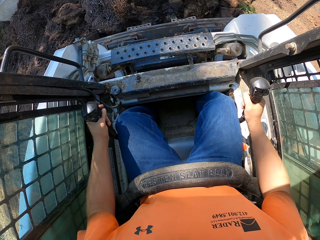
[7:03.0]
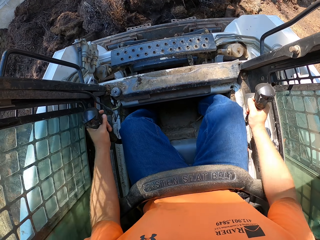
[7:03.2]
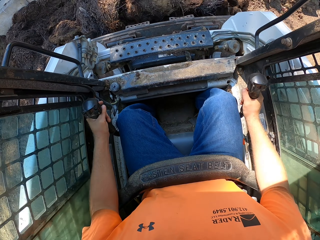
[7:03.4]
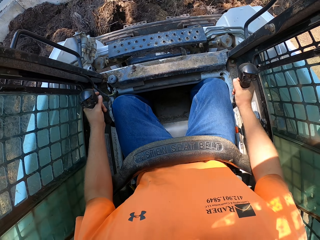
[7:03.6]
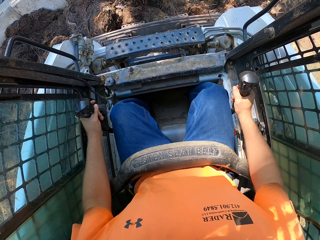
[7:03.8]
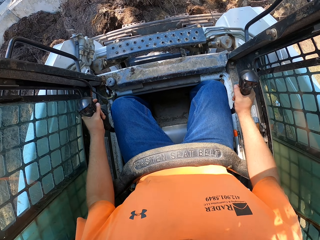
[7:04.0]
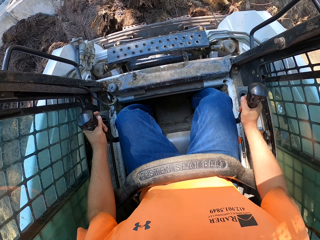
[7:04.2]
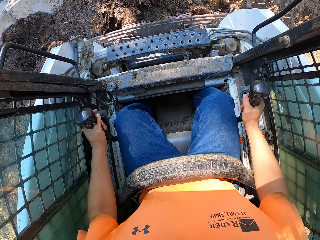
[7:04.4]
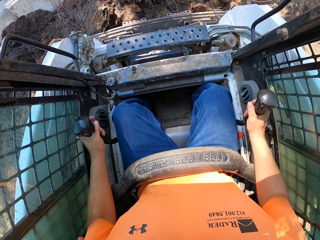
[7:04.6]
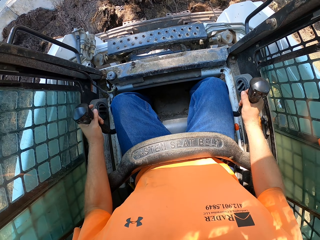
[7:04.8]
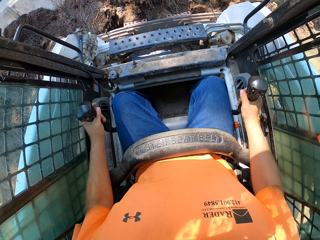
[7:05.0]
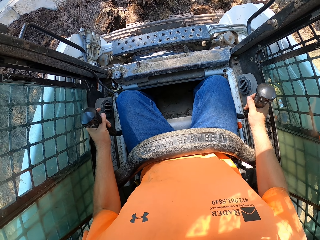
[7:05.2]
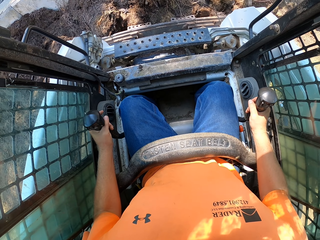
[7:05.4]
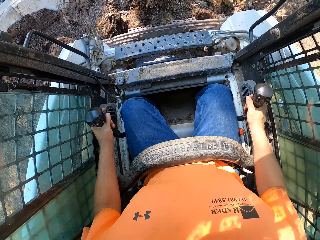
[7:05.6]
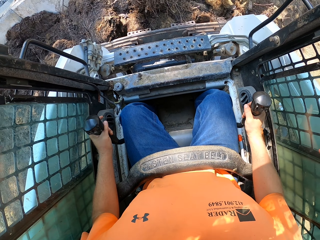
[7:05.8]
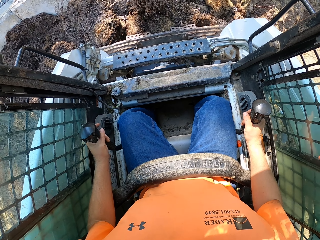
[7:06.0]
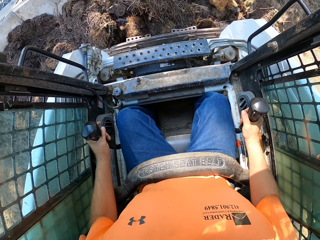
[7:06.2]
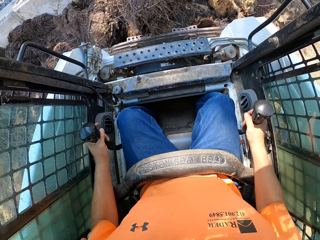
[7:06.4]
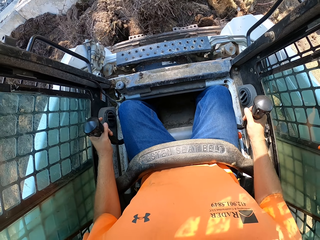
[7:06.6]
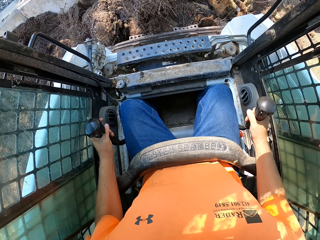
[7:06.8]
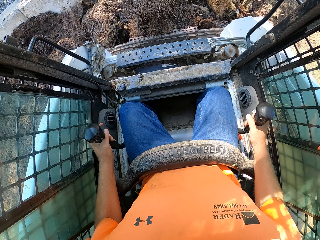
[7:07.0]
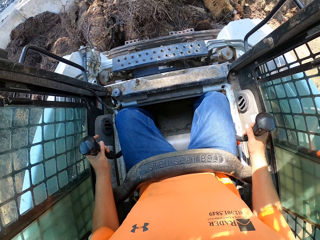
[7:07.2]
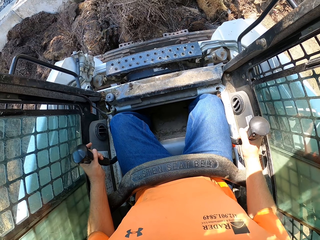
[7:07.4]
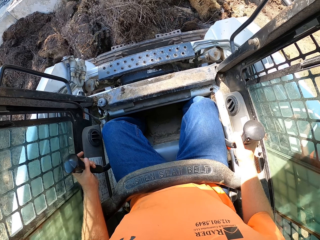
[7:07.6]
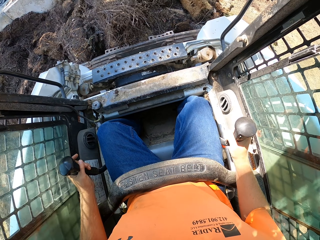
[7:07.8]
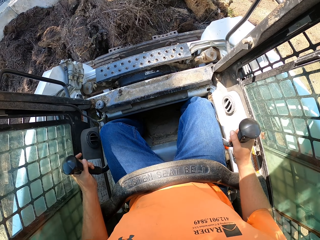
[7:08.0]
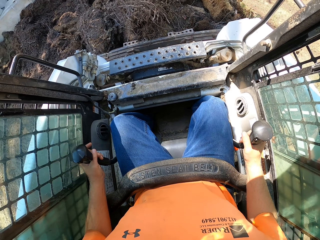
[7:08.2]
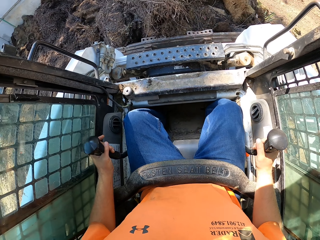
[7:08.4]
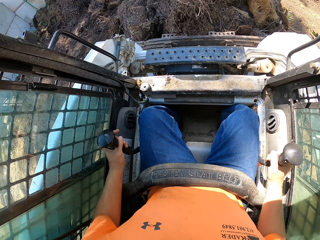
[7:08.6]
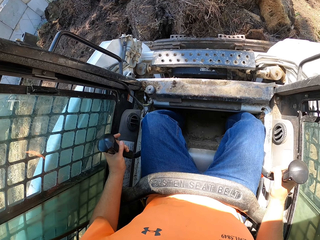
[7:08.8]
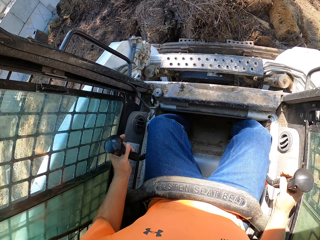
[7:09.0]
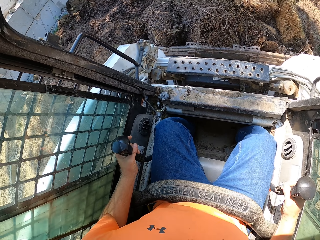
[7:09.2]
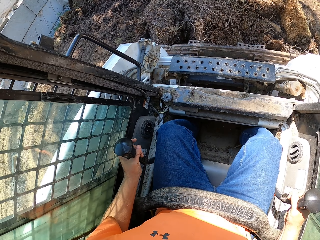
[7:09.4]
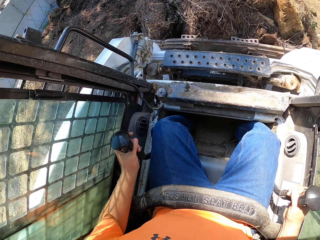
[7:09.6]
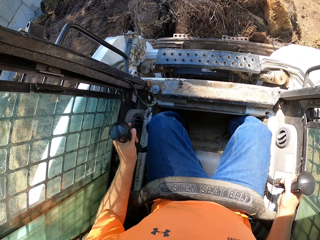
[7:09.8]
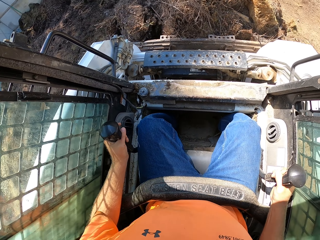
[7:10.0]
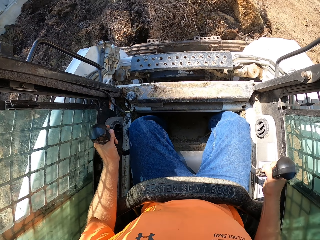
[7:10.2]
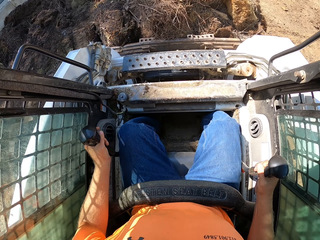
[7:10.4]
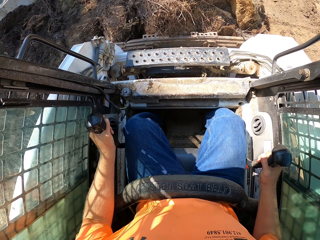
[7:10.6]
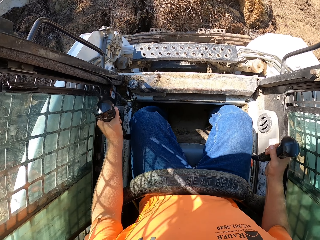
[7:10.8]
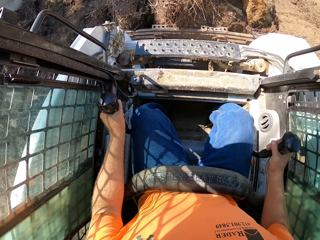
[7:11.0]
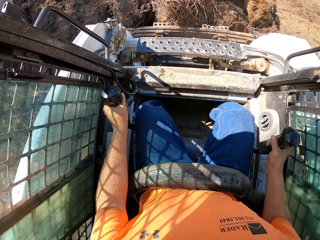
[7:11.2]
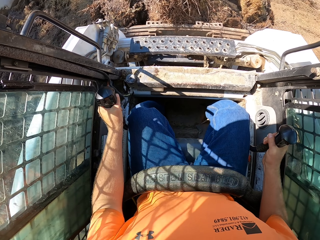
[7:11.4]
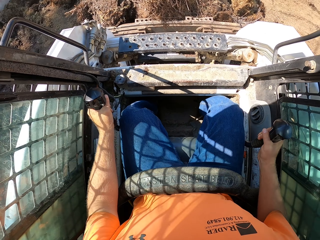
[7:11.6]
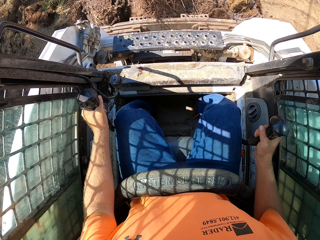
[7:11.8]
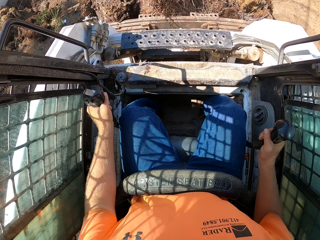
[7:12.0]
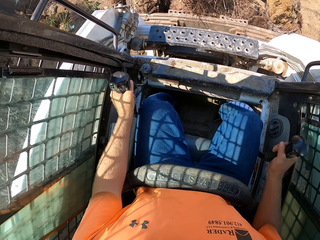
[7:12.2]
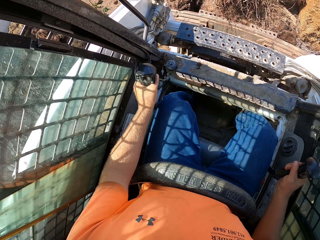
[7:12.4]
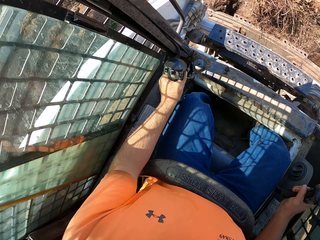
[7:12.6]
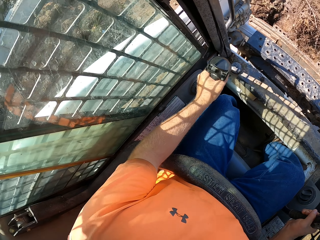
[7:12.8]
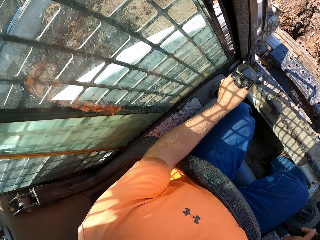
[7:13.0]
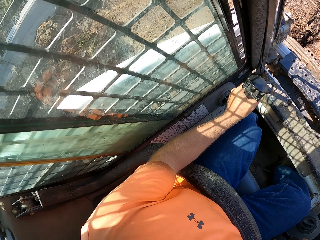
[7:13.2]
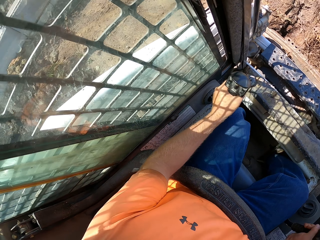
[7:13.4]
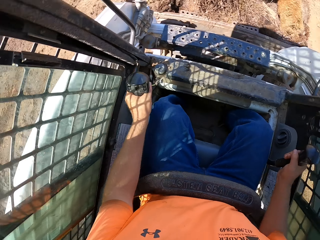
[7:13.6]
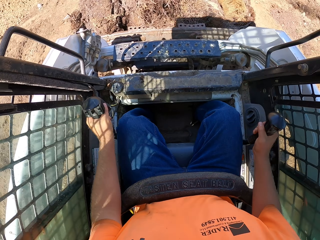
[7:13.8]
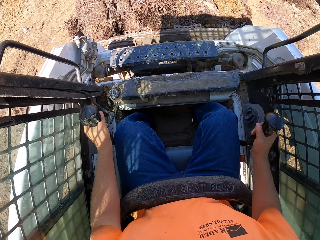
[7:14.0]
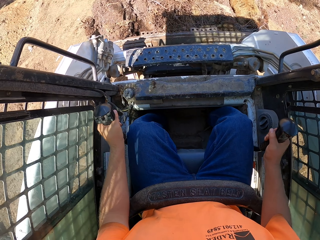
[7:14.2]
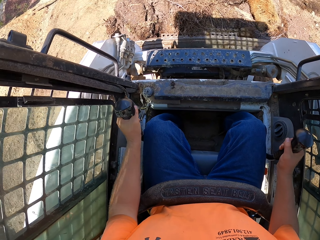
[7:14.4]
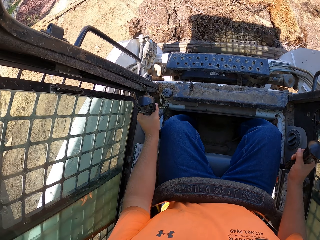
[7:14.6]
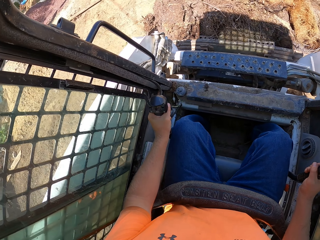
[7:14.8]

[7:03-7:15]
The camera wearer scoops manure with the mulching tractor. They drive the mini loader to the truck.

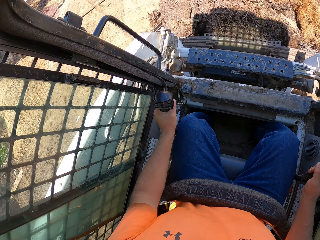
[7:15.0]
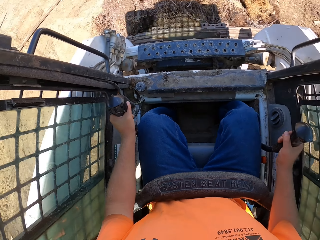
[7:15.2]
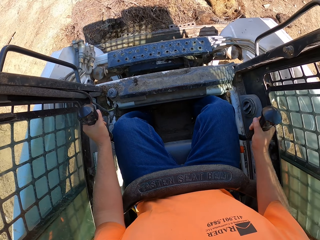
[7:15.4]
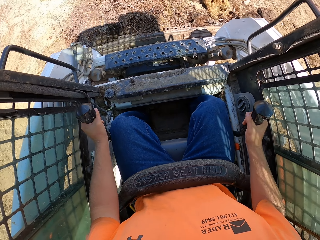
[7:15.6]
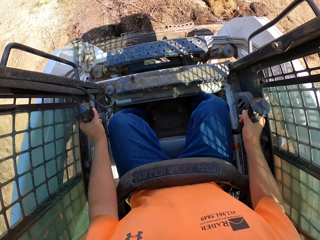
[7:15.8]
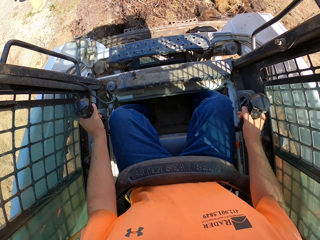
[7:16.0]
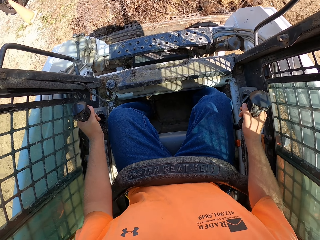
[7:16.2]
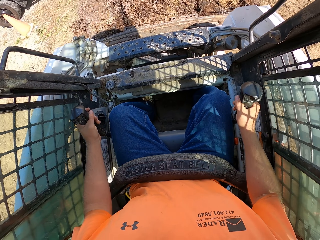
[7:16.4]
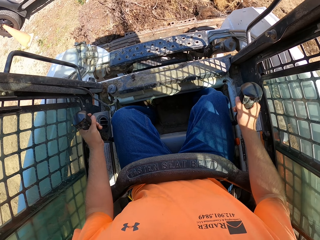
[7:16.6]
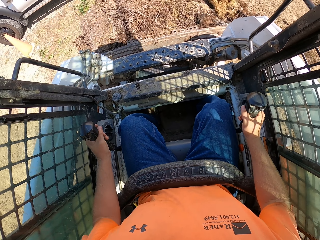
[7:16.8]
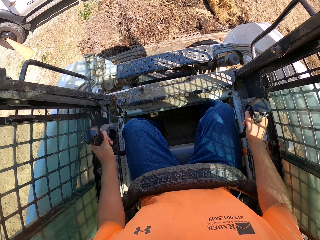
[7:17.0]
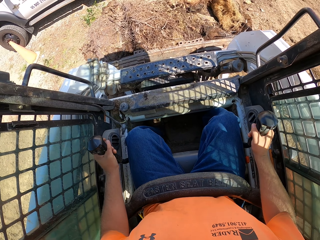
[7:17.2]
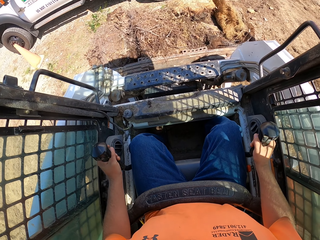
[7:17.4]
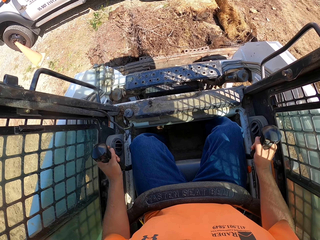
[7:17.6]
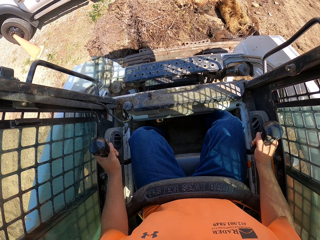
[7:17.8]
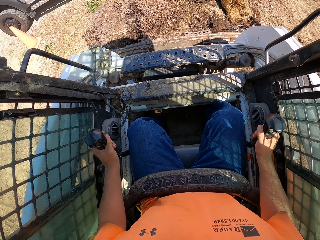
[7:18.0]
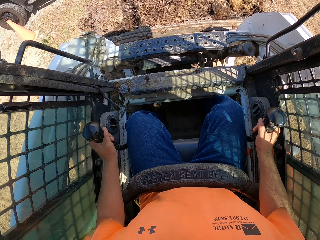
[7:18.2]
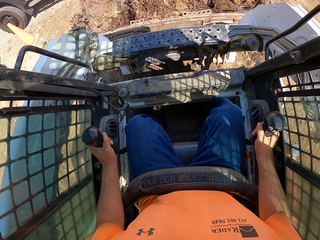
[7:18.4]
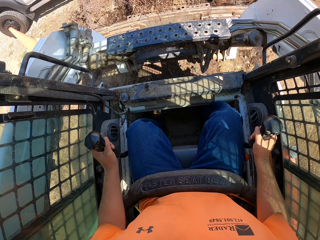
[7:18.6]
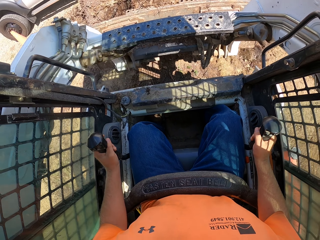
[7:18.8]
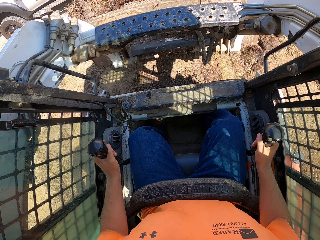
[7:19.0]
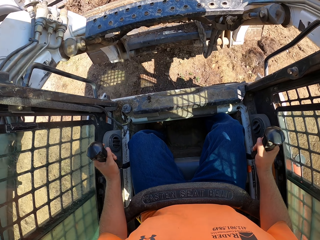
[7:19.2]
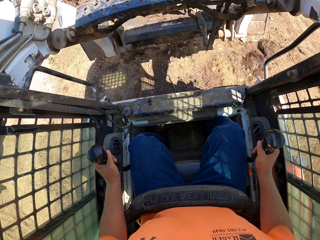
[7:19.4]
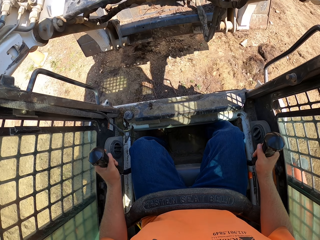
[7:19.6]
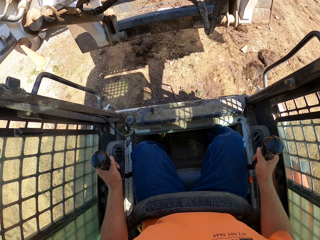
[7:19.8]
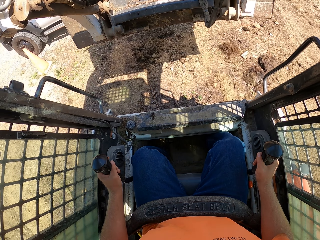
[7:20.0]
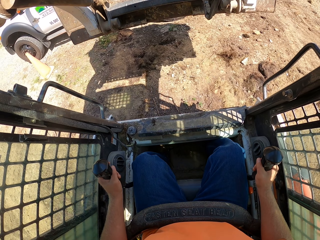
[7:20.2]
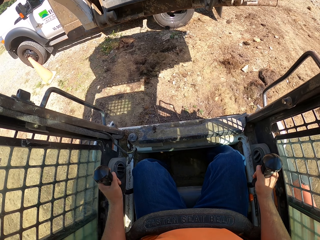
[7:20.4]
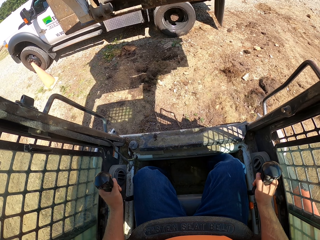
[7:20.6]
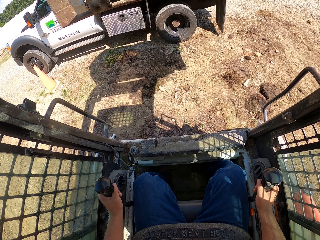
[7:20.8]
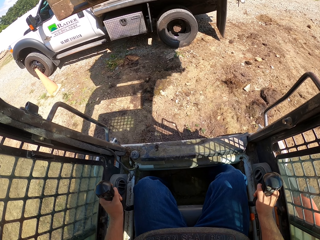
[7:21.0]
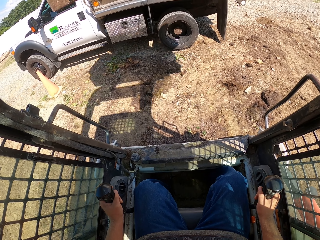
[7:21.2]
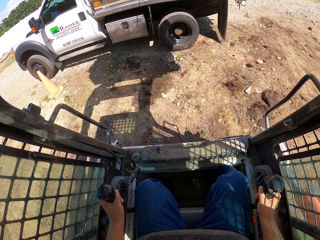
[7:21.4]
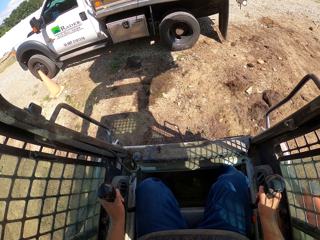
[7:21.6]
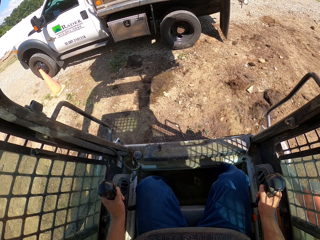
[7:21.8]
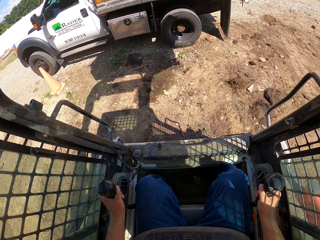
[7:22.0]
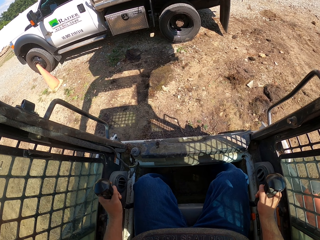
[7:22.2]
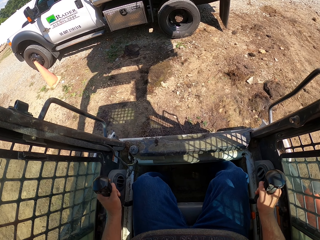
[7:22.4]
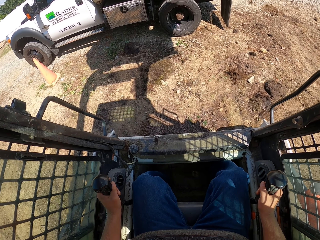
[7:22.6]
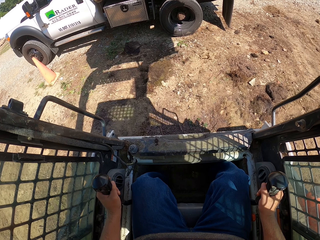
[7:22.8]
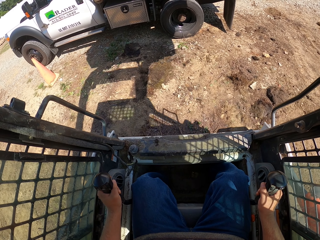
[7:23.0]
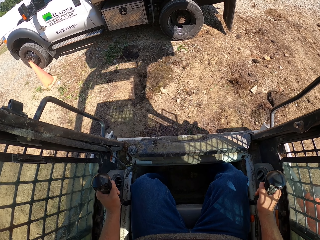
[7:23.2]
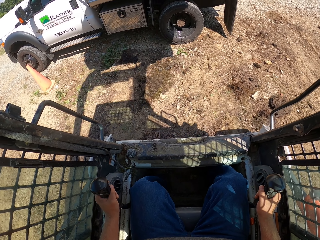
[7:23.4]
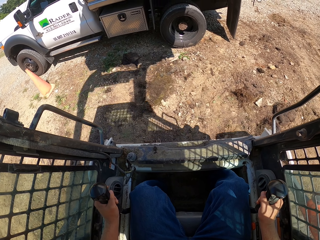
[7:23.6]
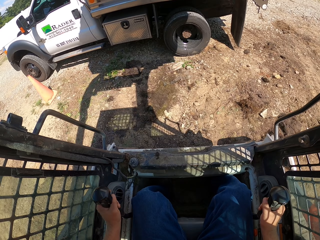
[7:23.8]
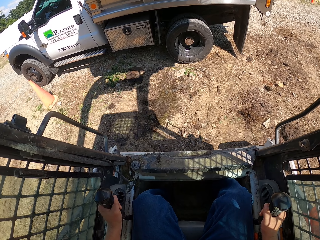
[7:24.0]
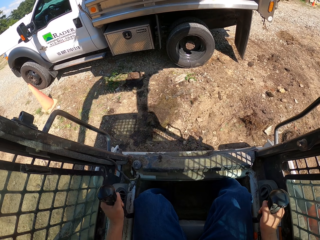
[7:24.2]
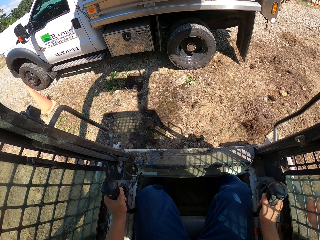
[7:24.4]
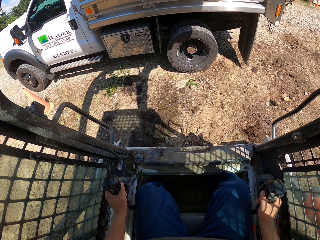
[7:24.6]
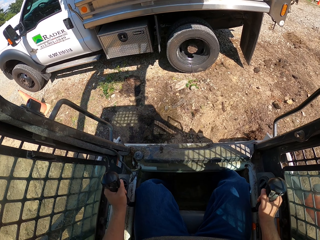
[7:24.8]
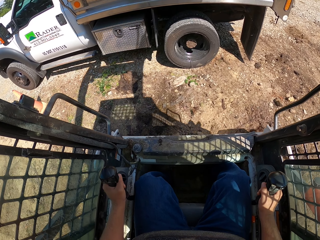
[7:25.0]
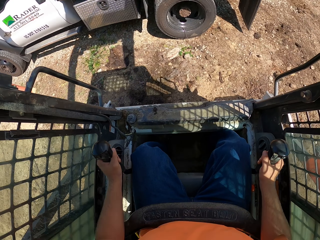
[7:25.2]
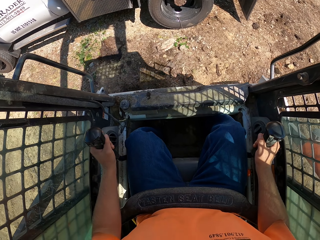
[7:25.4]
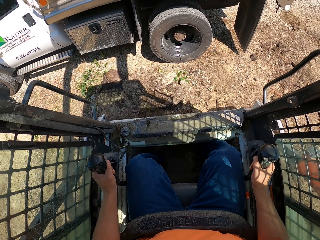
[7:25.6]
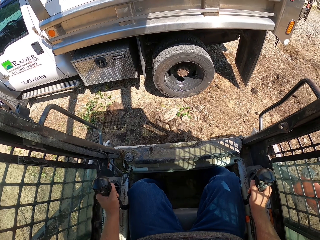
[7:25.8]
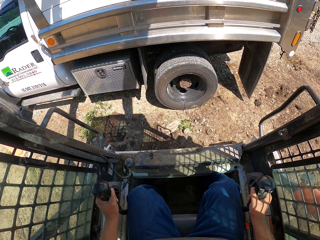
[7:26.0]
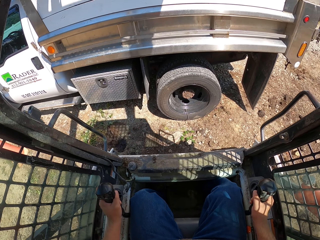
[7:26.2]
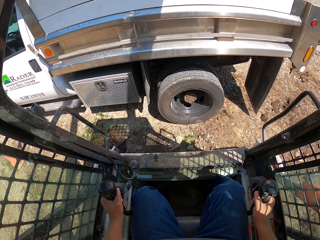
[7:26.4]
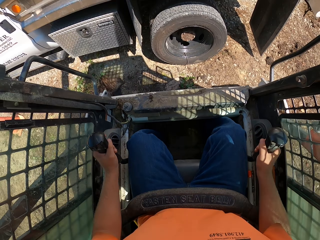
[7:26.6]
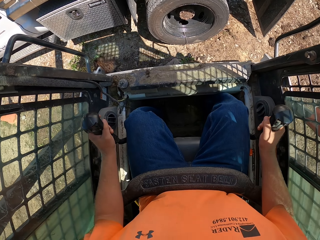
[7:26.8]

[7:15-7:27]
The camera wearer lifts the bucket. They pour the manure into the truck with the mulching tractor. They drive the mini loader to the truck.
